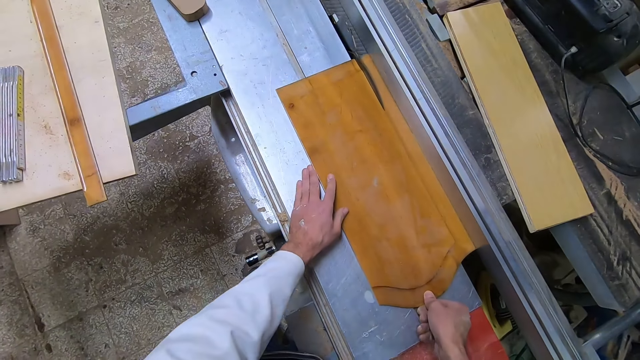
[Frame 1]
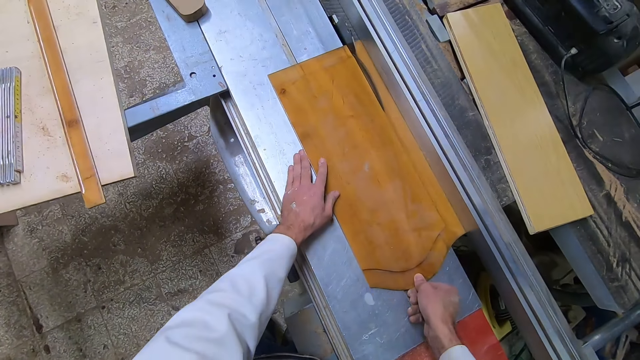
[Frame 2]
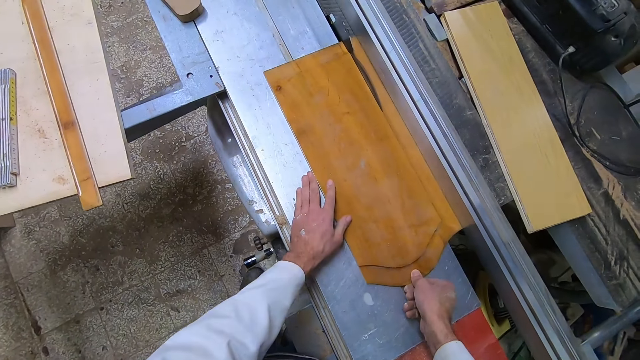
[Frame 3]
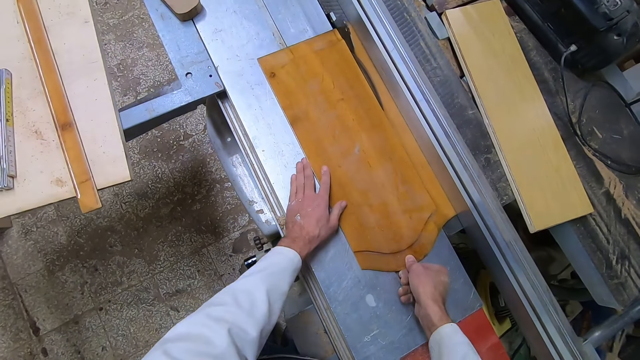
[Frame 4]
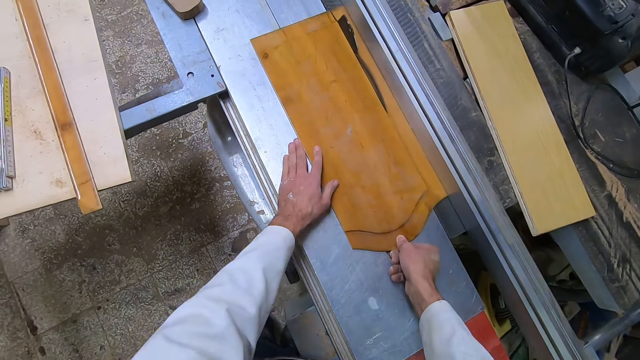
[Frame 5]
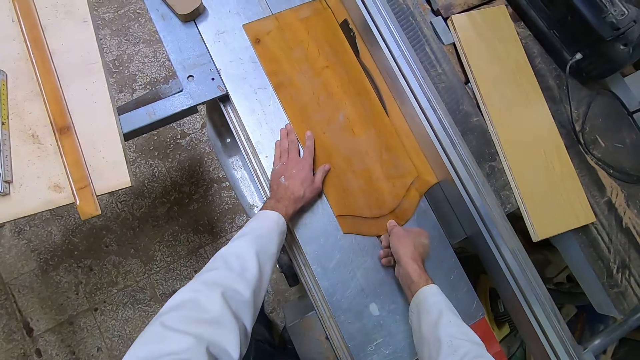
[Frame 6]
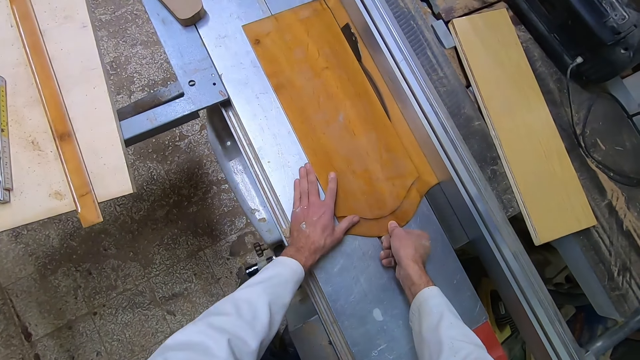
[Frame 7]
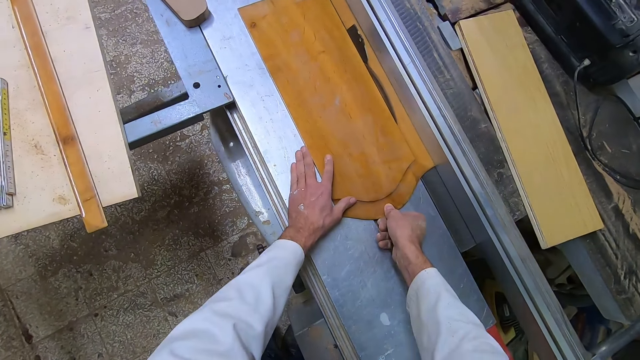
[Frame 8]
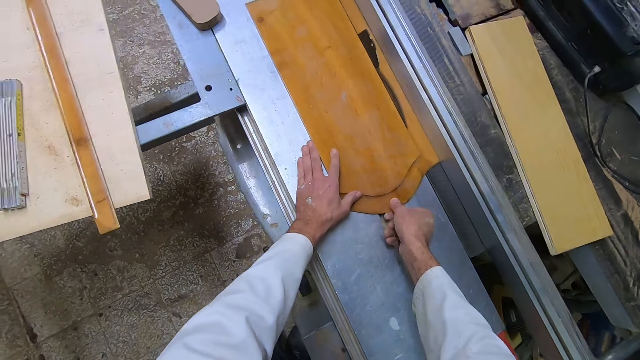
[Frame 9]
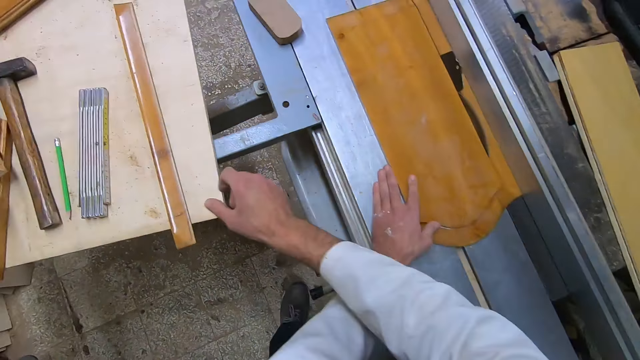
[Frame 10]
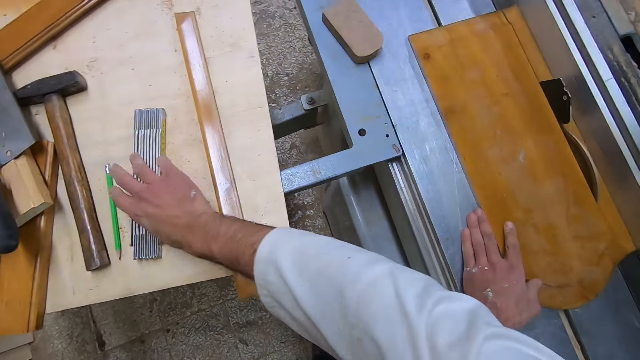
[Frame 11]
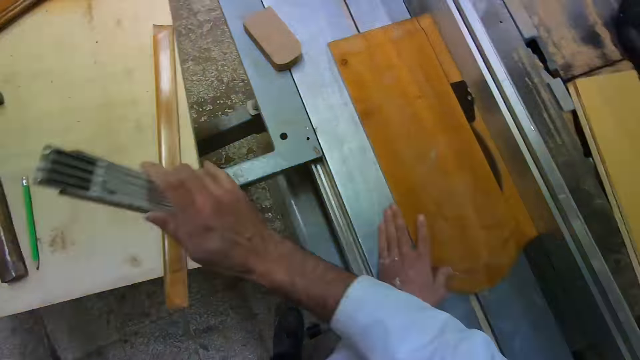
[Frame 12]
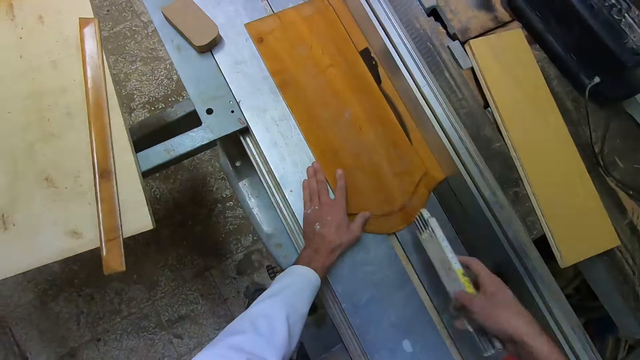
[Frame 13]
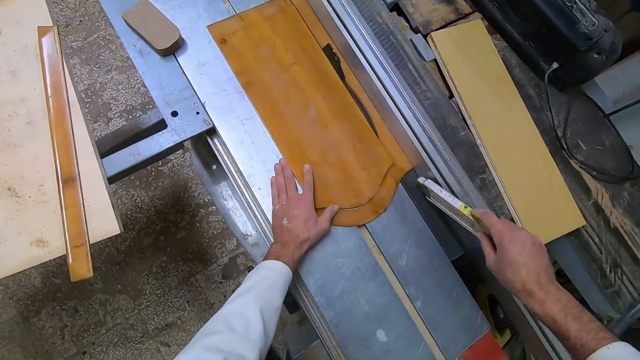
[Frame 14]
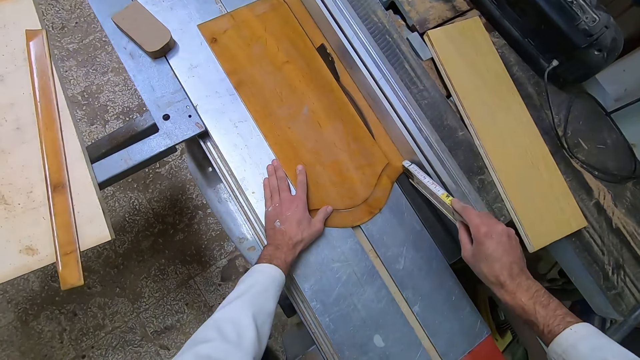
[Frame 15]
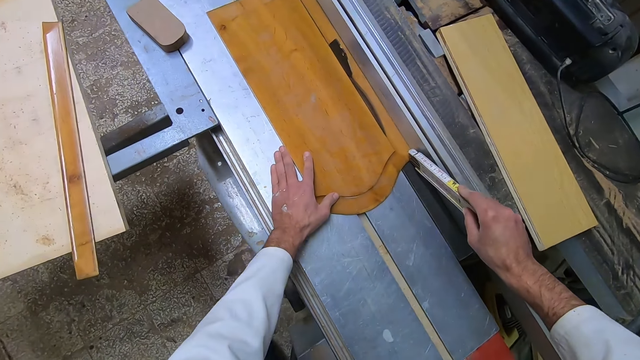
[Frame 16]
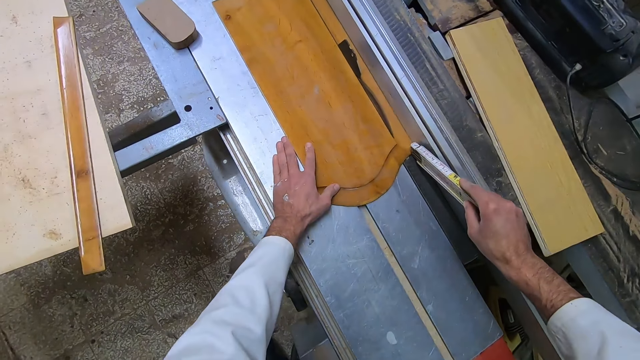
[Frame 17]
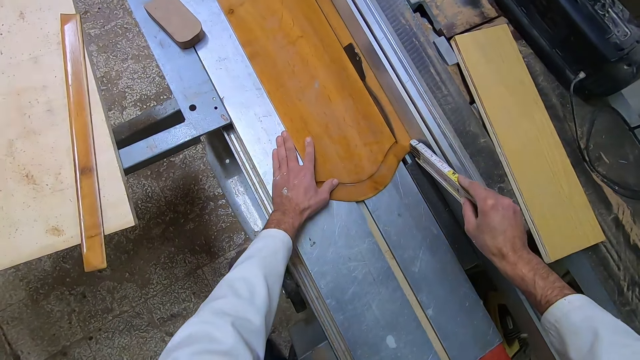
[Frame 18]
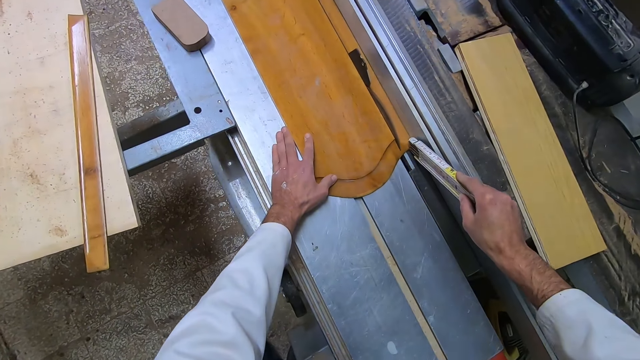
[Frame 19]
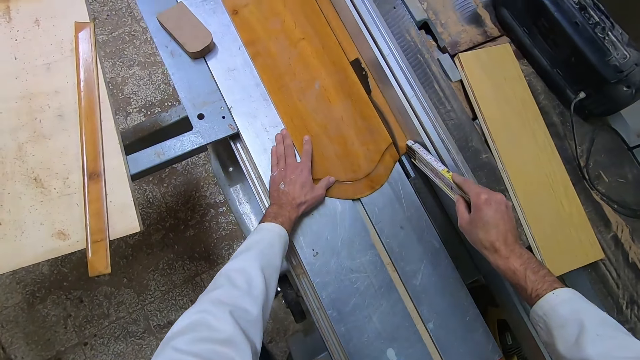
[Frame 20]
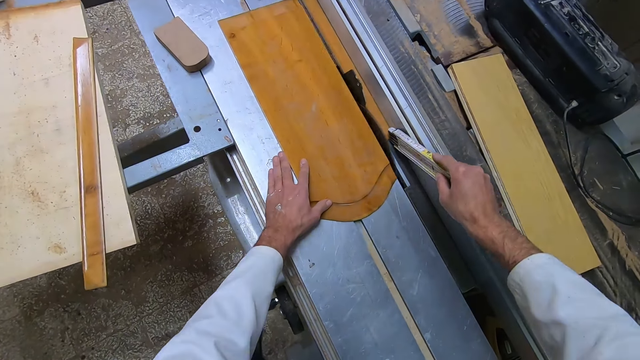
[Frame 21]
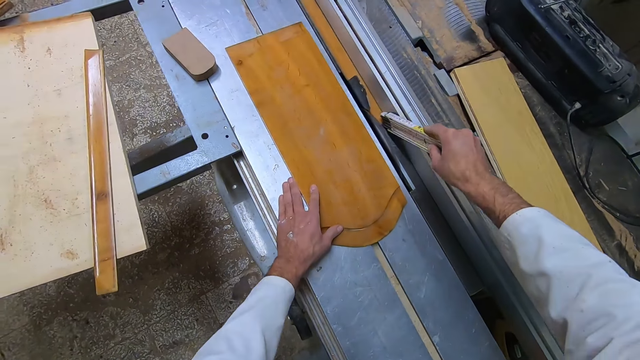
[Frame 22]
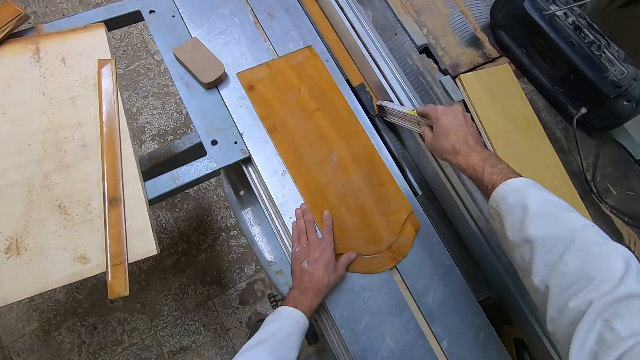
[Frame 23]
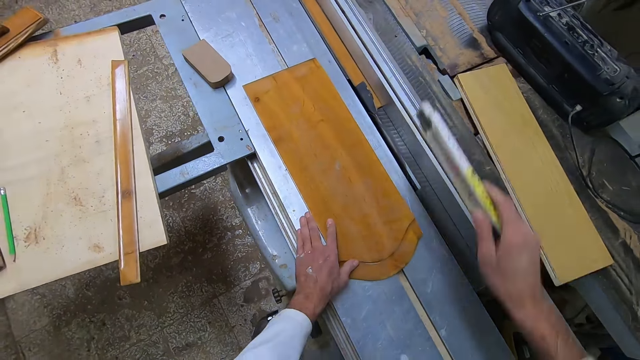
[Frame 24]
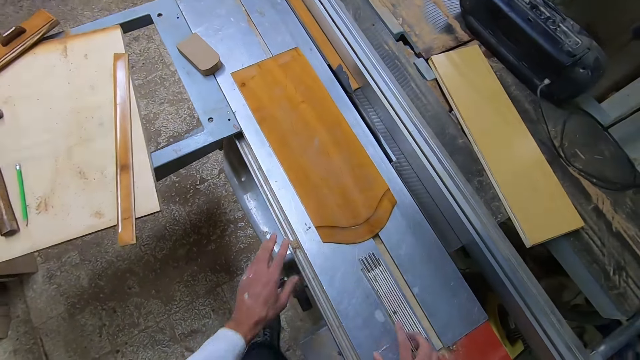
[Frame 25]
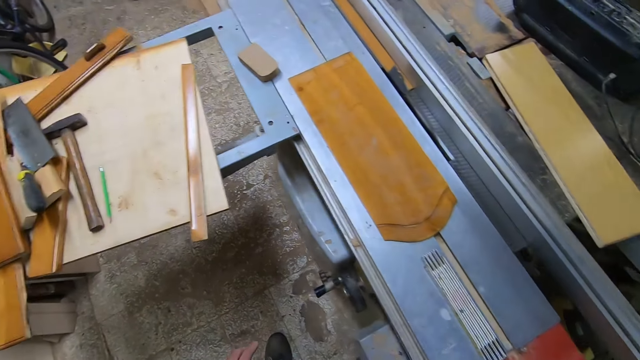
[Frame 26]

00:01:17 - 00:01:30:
The camera wearer picks up the rhino ruler or foldable measuring tape with his right hand. He places the foldable measuring tape on the wood. He pushes the piece of wood with the foldable measuring tape. He pulls back the piece of wood with his hand. He places the foldable measuring tool on the table saw cutter.

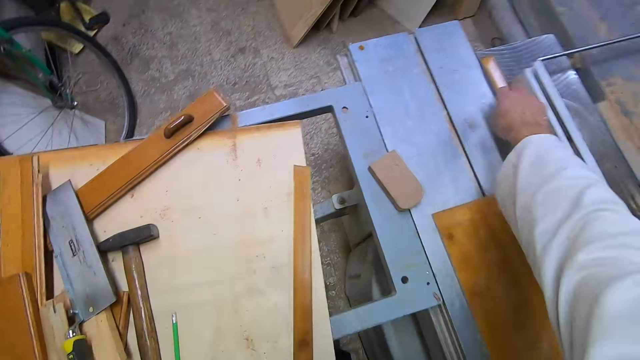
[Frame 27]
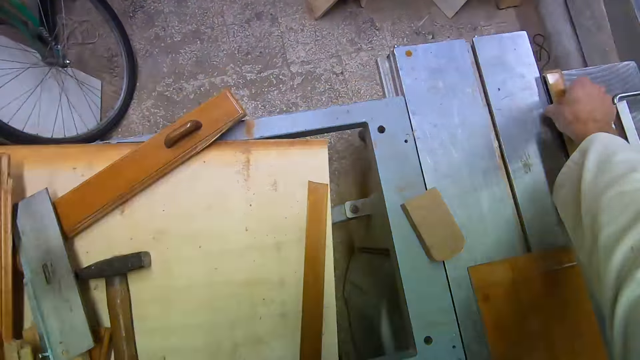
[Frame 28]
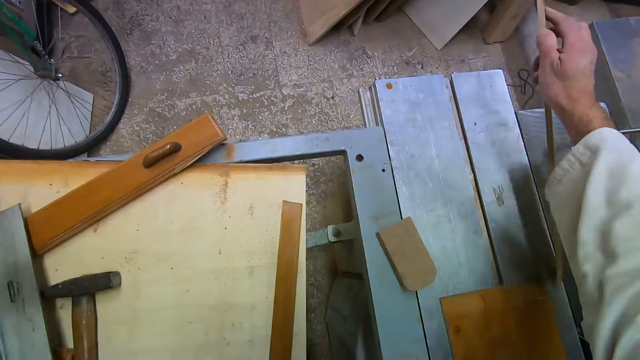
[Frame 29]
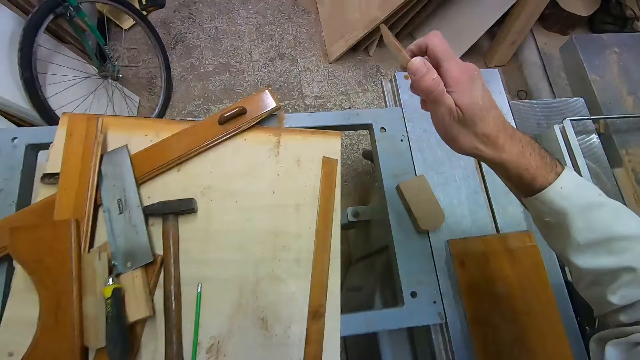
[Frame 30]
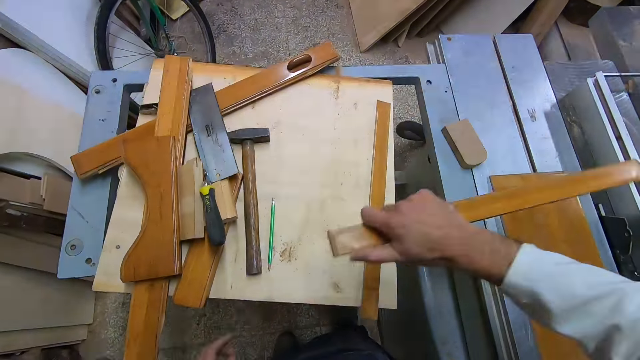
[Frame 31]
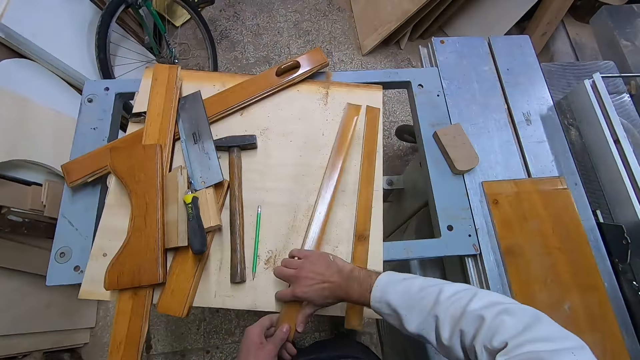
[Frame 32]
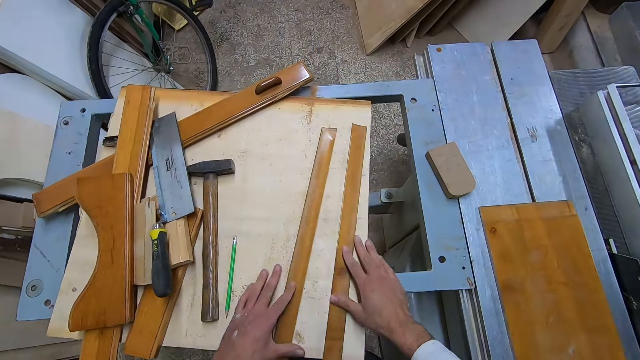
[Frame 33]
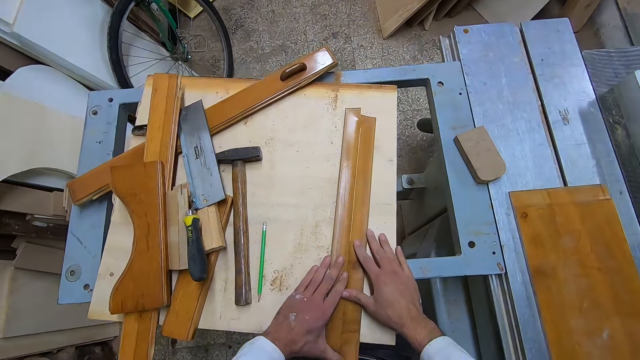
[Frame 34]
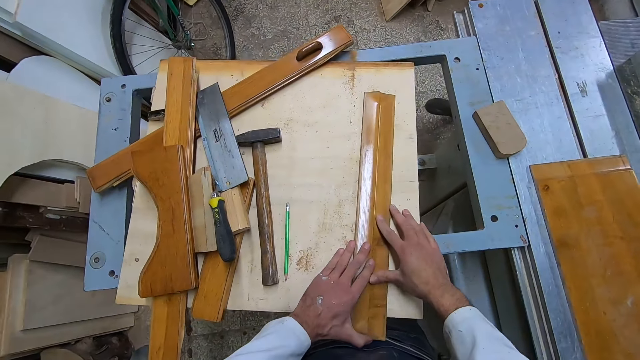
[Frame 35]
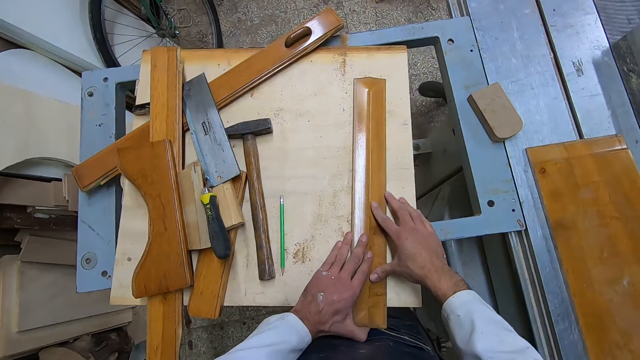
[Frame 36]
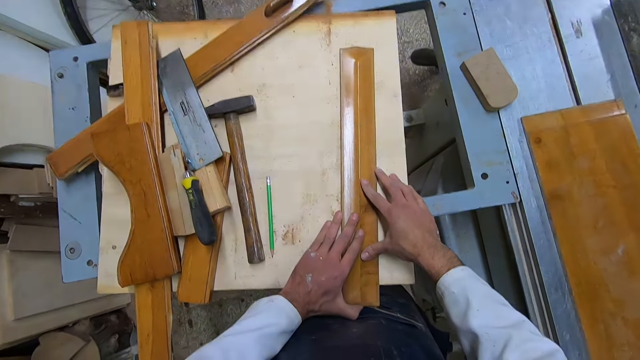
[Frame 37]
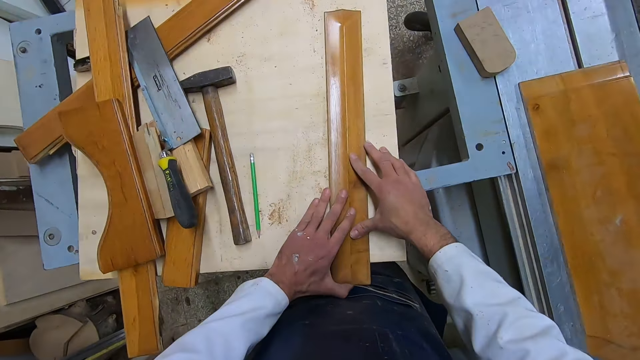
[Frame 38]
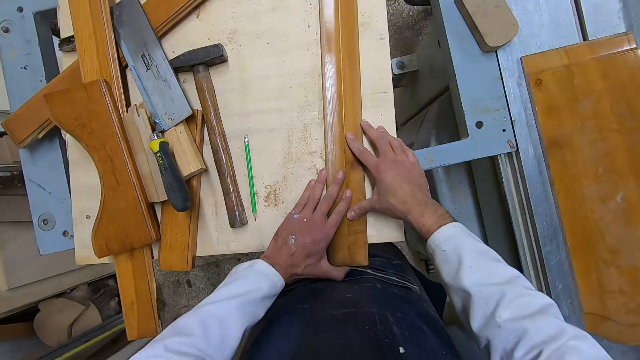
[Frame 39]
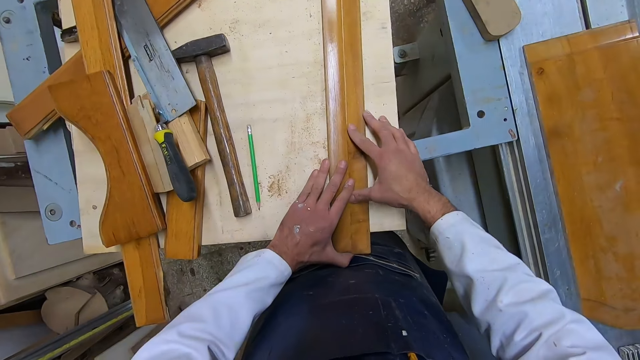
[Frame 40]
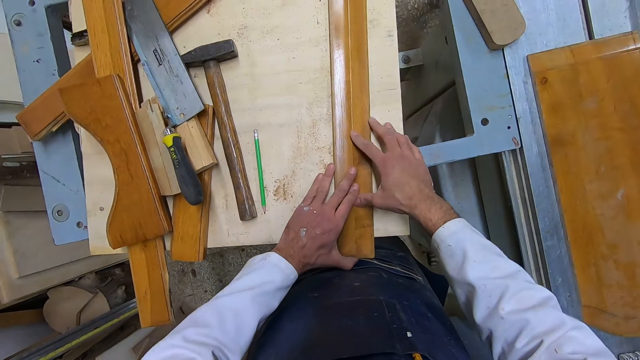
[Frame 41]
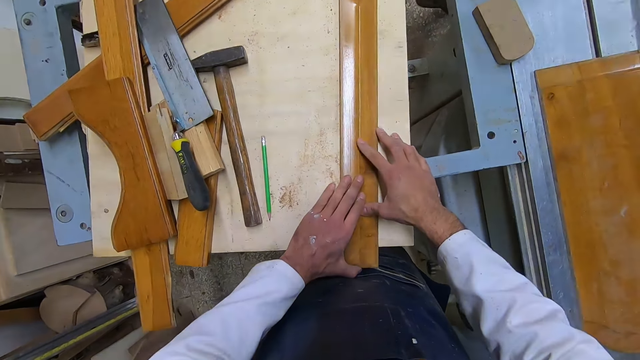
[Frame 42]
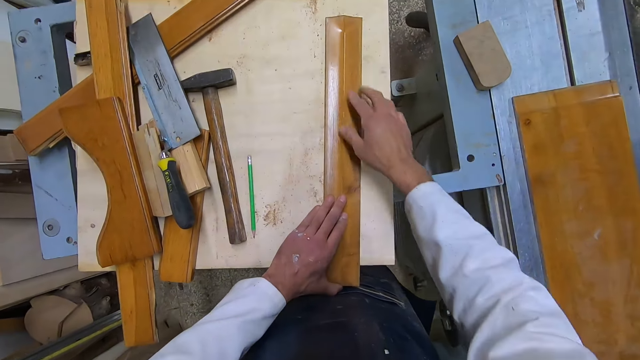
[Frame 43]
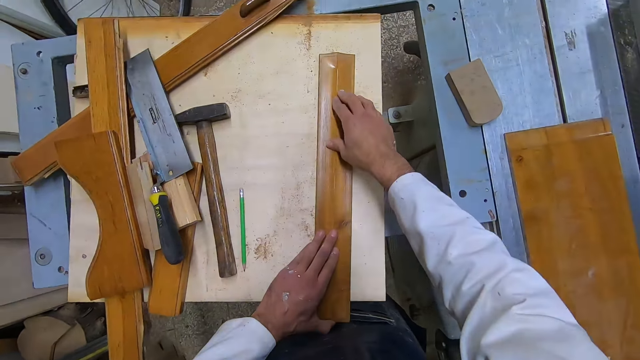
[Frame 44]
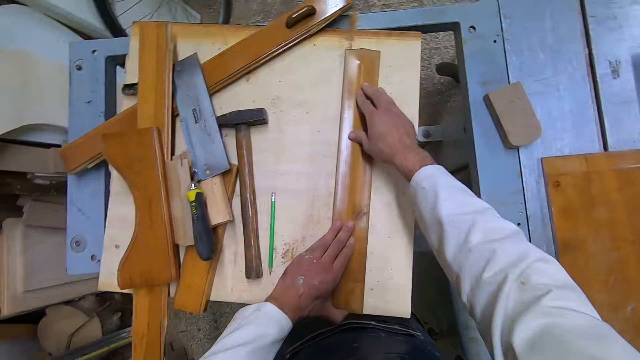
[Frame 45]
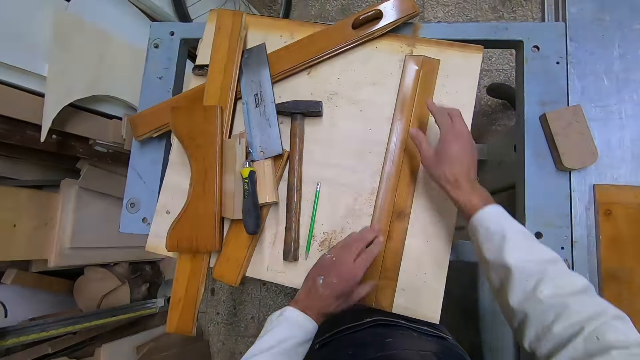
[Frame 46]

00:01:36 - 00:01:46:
The camera wearer removes the cut-out part of the wood. They pick the piece of wood. They join the cut-out parts of the wood together. They place the piece of wood on the table.
